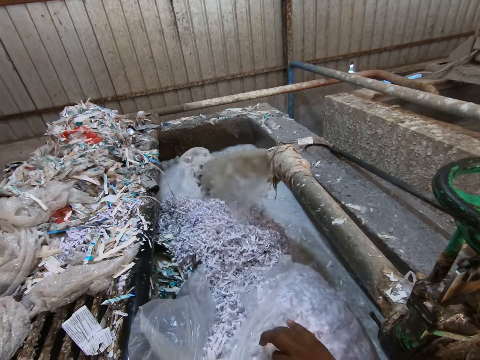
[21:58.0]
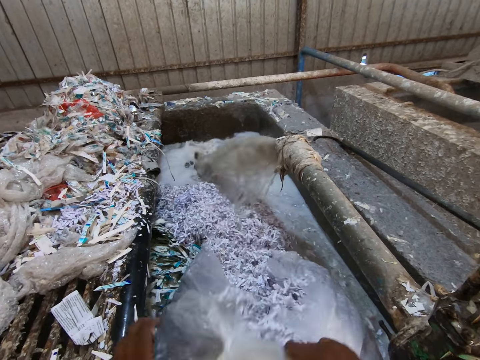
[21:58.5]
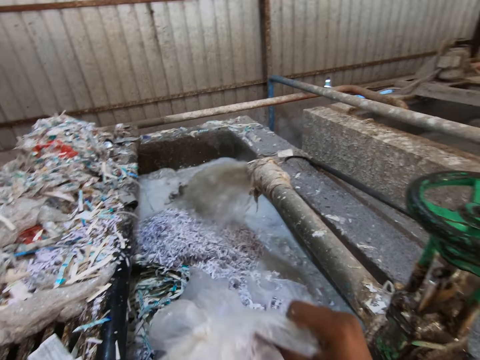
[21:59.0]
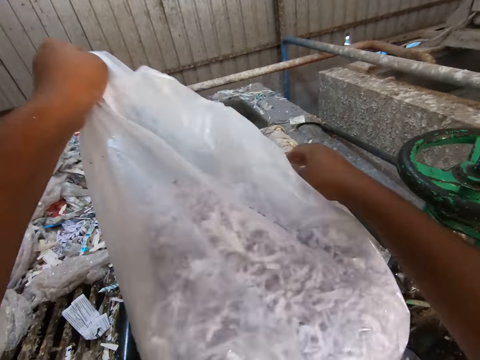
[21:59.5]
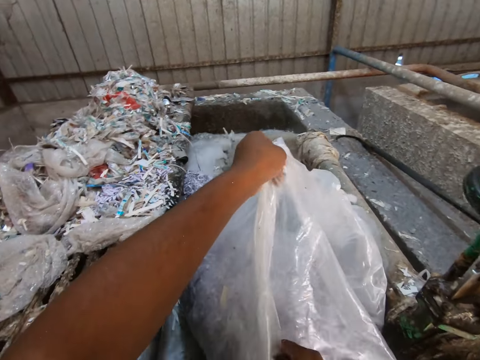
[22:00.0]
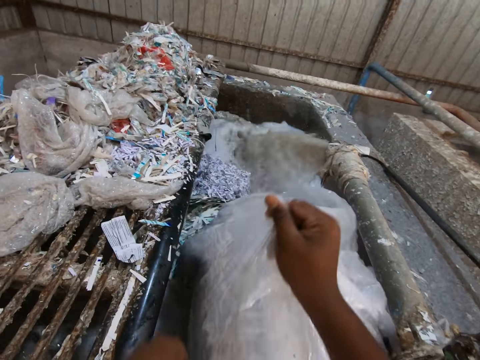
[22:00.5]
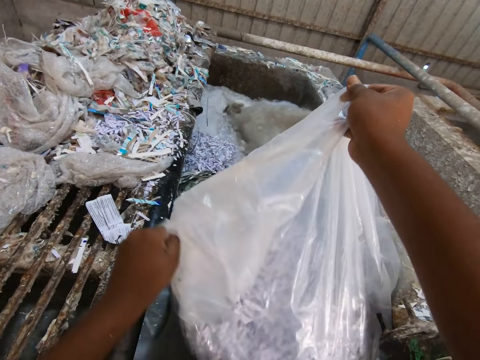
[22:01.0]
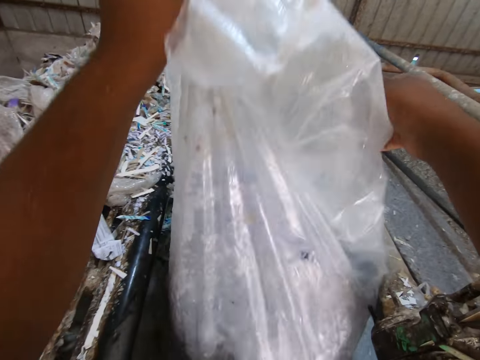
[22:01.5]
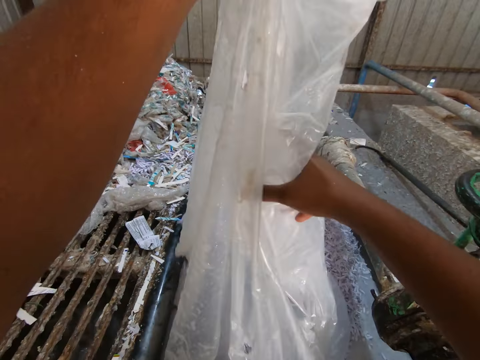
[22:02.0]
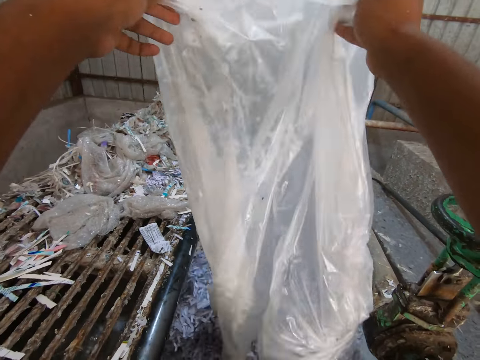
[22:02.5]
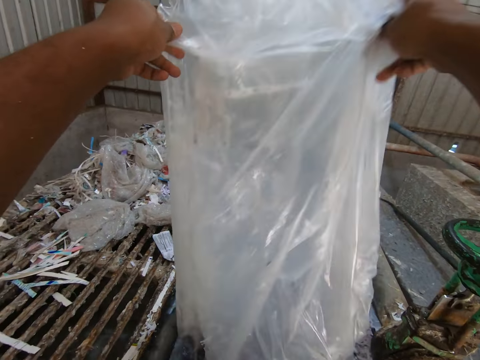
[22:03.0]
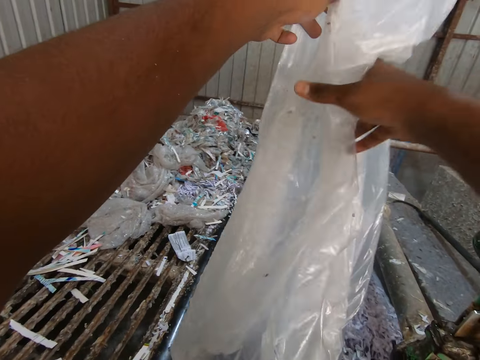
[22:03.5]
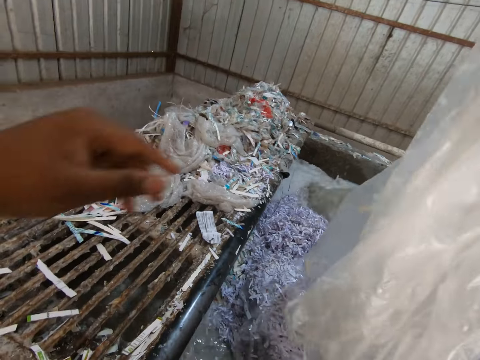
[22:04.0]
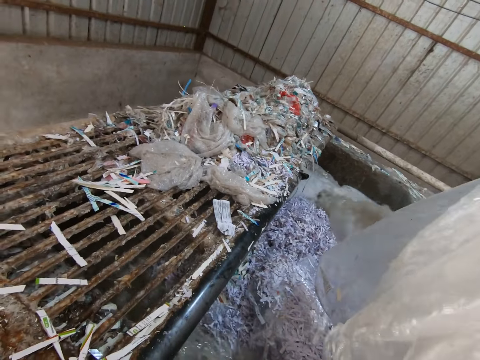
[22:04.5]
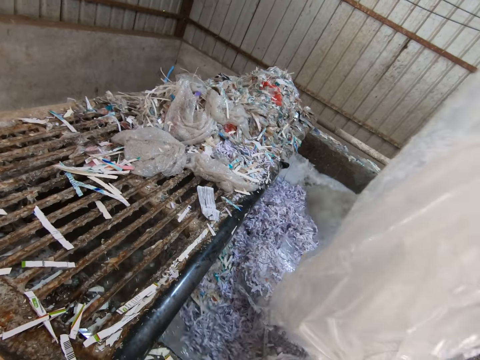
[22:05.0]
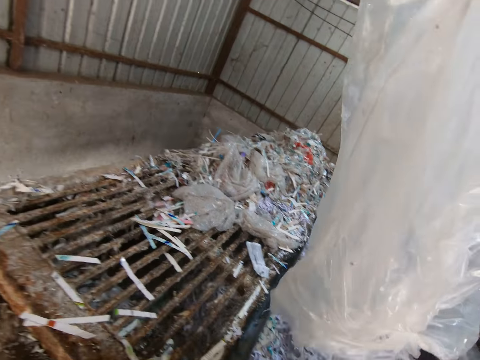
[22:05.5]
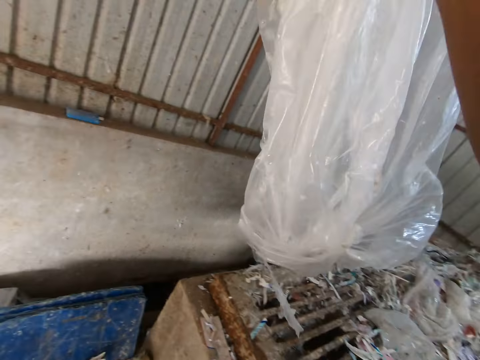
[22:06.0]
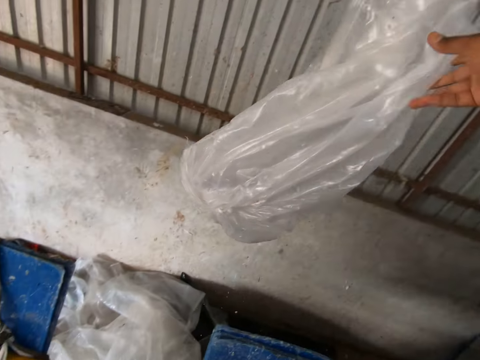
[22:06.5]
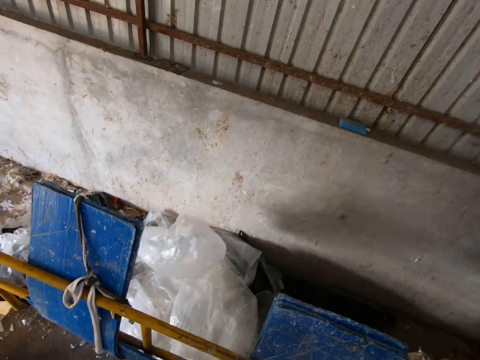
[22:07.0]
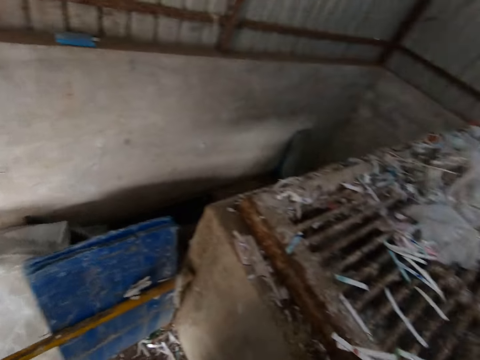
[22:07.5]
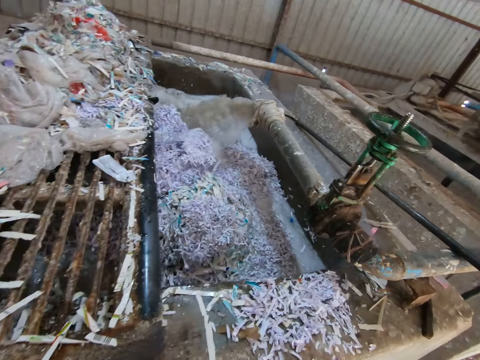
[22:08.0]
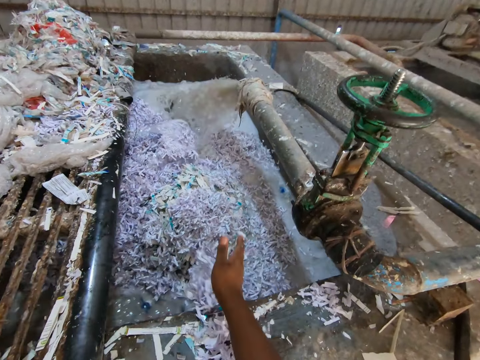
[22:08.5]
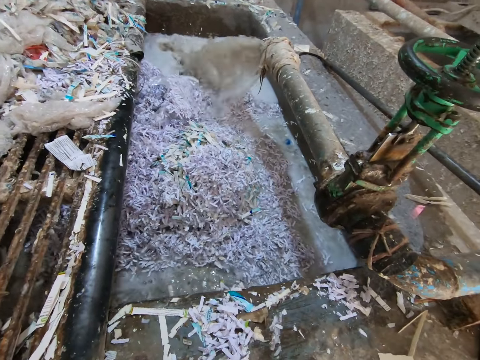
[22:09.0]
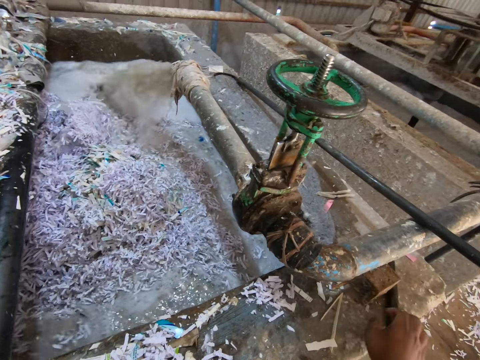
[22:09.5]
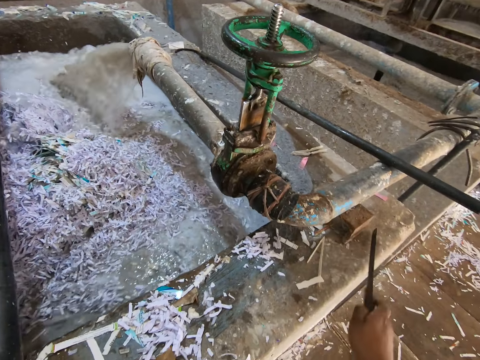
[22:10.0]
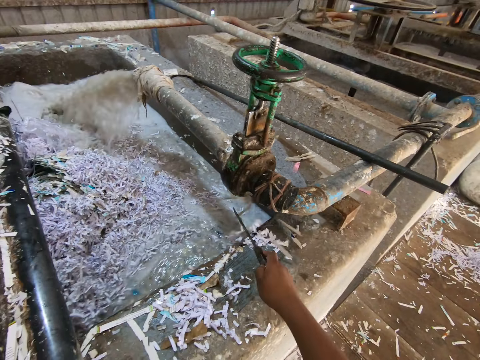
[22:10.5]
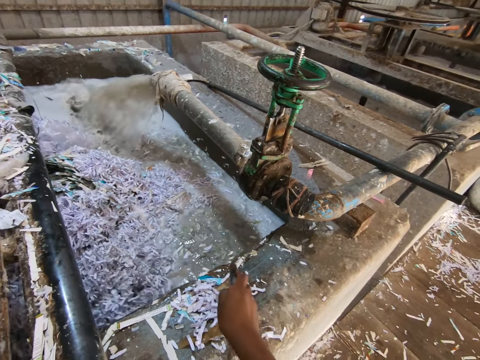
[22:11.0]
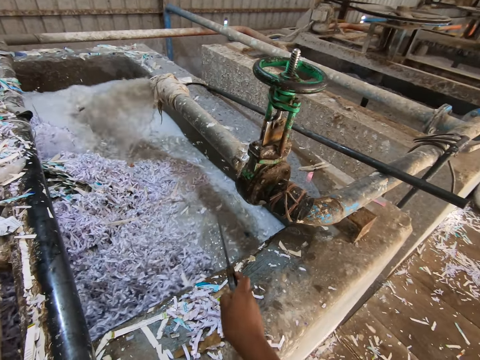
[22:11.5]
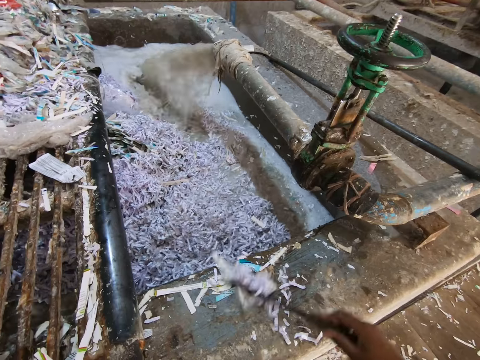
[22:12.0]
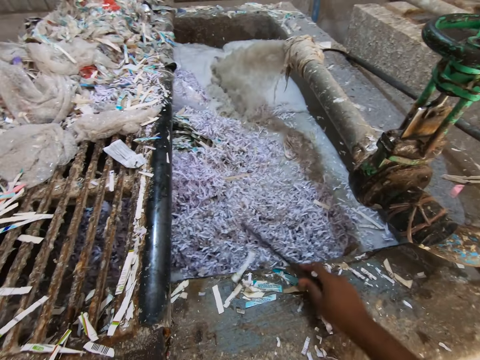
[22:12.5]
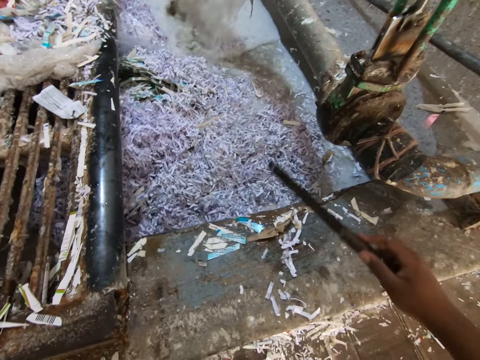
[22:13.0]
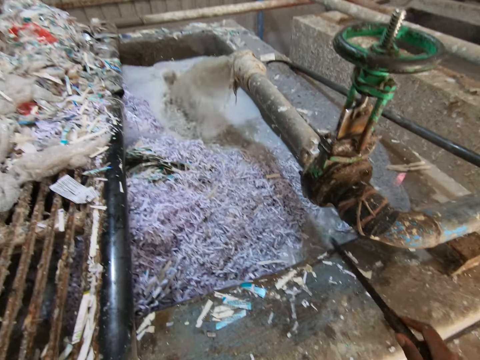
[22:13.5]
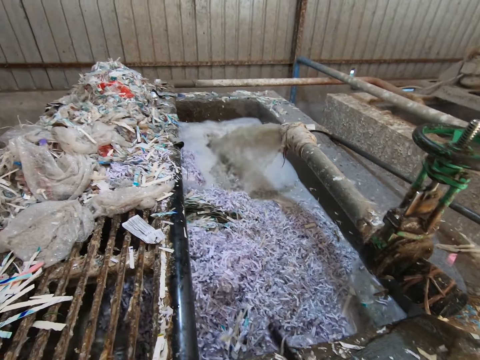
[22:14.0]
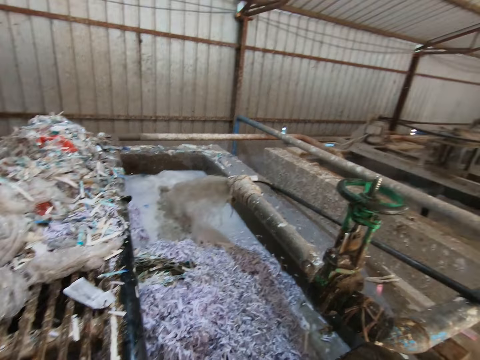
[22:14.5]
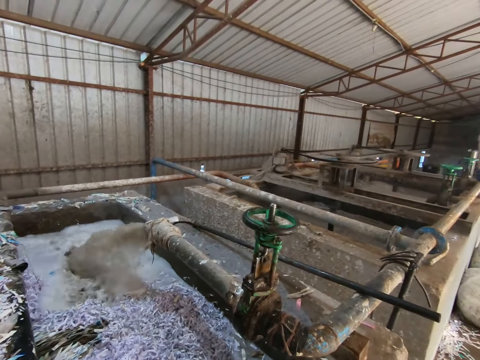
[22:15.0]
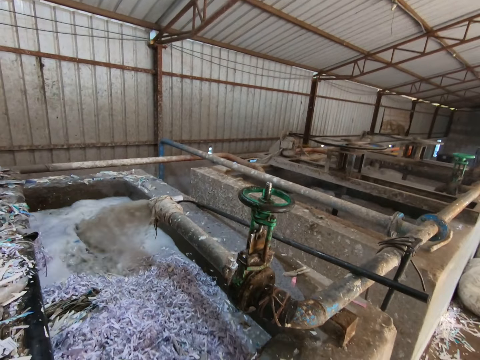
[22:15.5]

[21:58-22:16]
The camera wearer shakes the bag with his right hand. He drops the bag on the floor with his right hand. He pushes some pieces of paper from the paper pulp pool fence into the paper pulp pool with his right hand. He picks up the knife from the paper pulp pool with his right hand. He pushes some pieces of paper from the paper pulp pool fence into the paper pulp pool with the knife in his right hand.

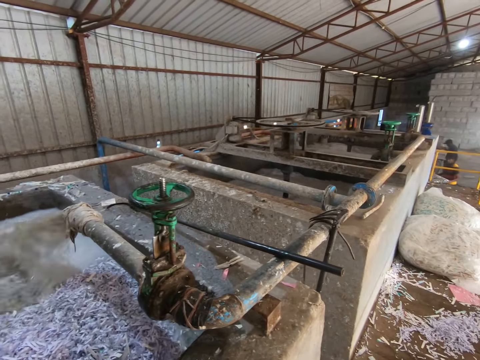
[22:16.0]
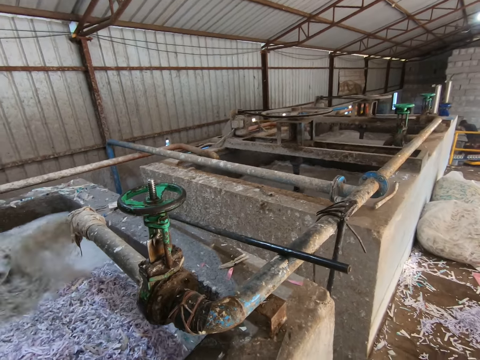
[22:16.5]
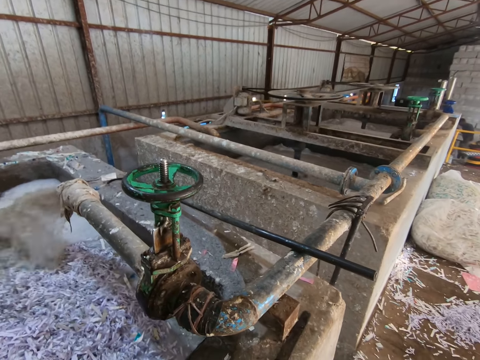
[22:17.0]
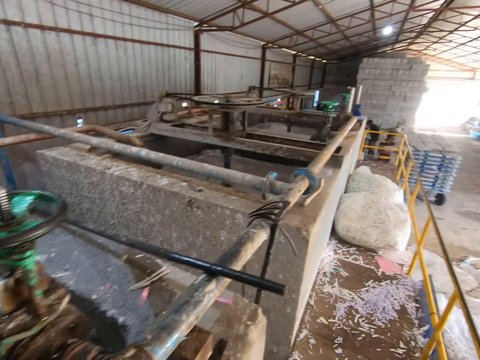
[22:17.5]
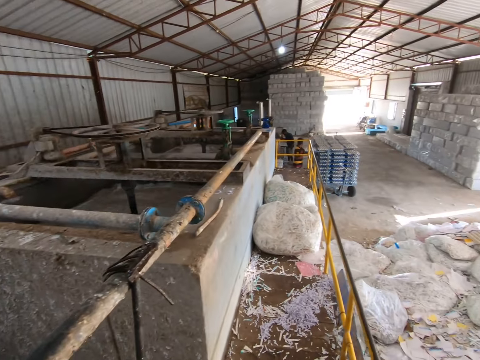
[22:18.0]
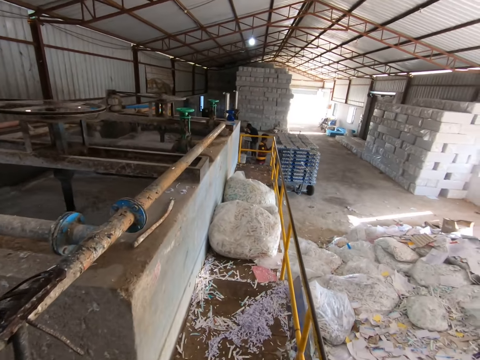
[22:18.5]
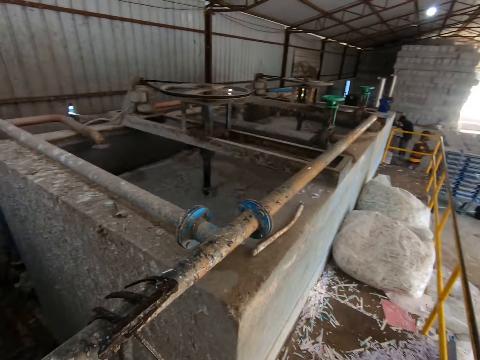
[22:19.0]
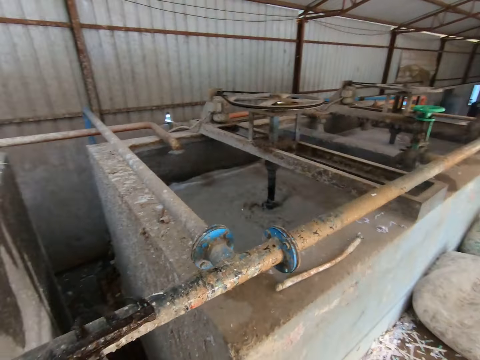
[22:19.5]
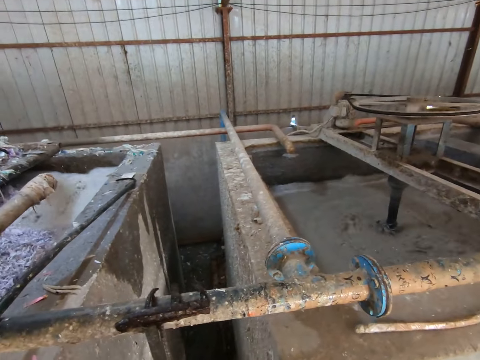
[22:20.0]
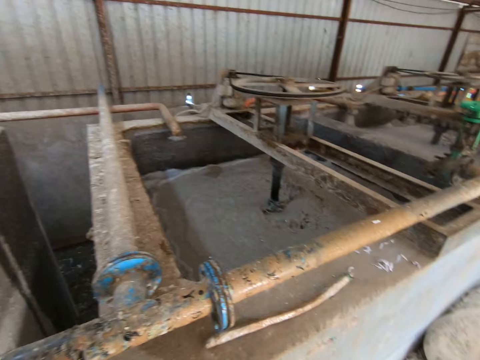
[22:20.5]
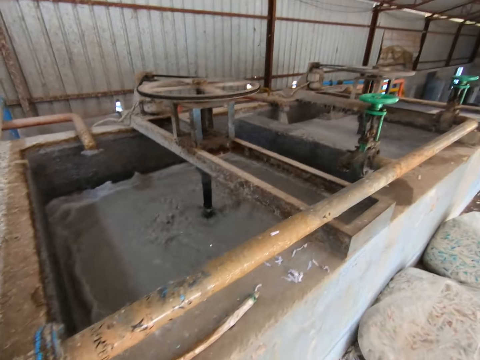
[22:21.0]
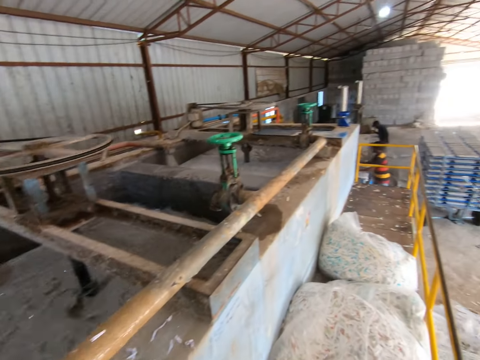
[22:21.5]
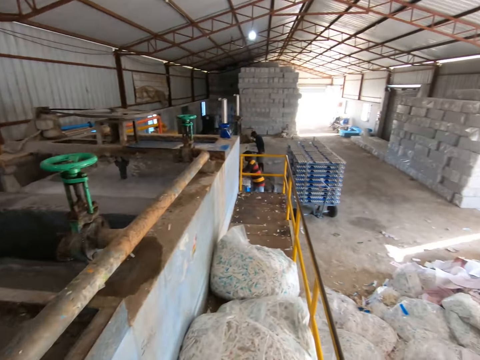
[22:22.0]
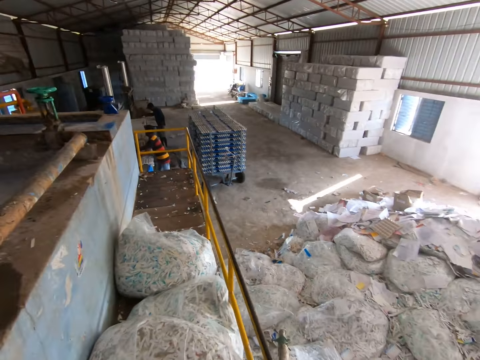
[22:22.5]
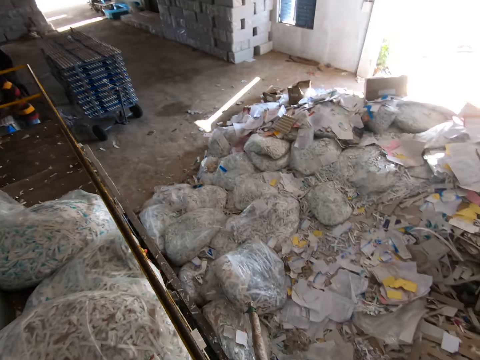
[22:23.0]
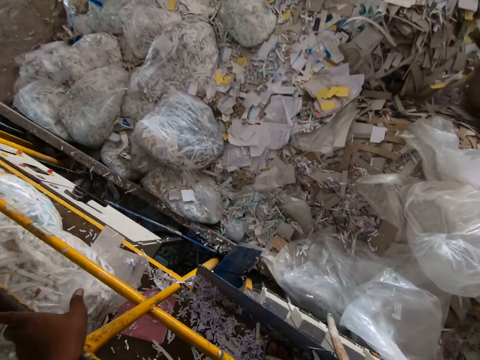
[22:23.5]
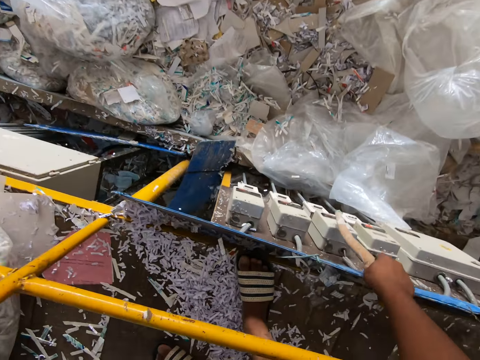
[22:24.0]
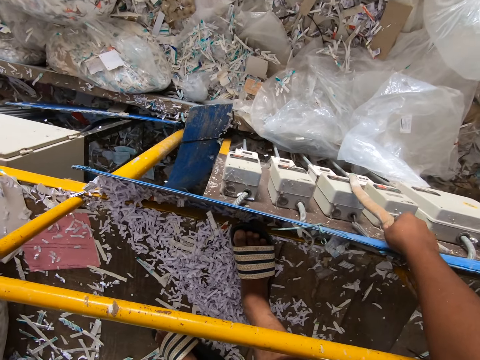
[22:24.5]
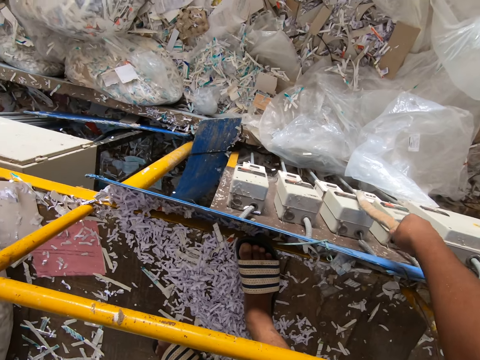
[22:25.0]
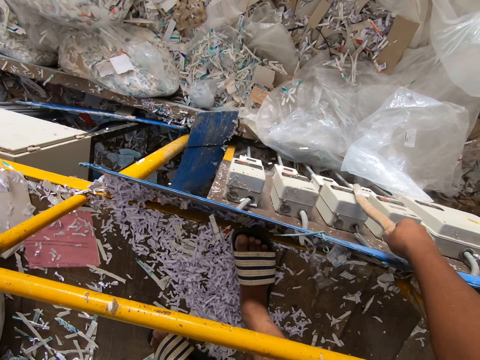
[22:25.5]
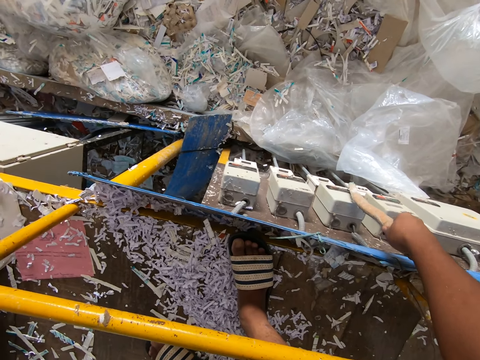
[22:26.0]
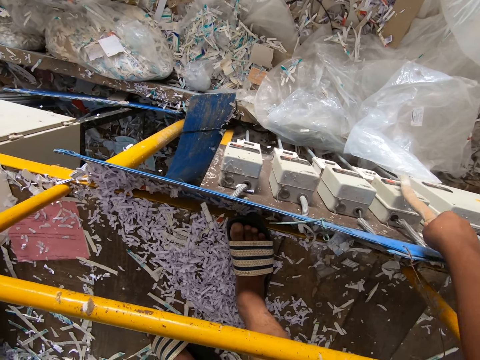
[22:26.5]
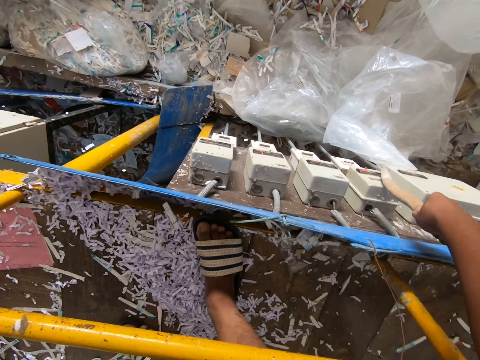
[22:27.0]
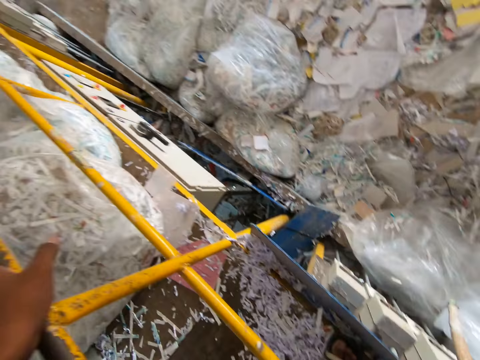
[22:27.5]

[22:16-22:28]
The camera wearer toggles the switches on the wall with the stick in his right hand.
